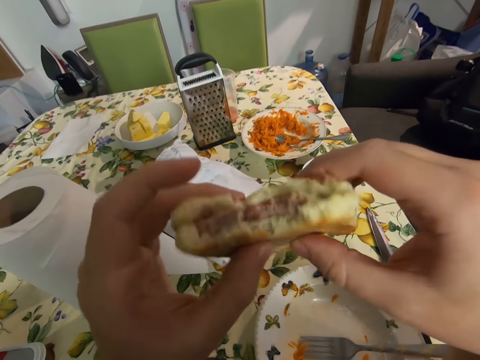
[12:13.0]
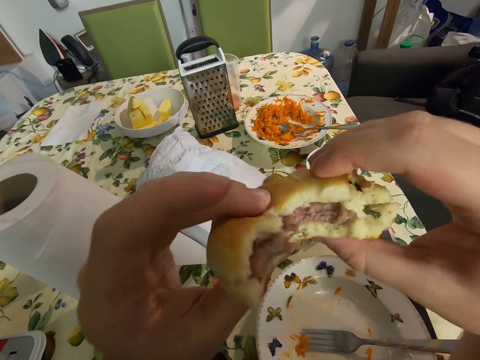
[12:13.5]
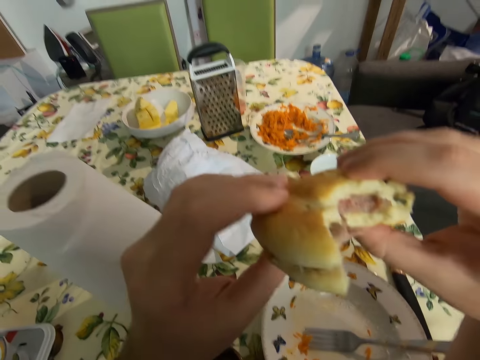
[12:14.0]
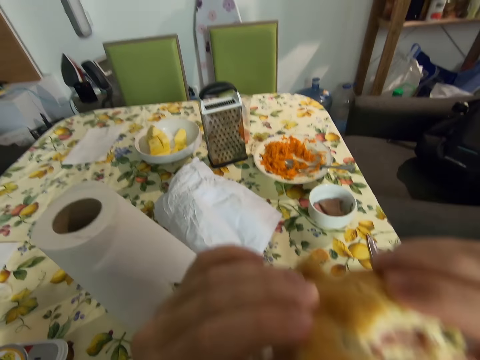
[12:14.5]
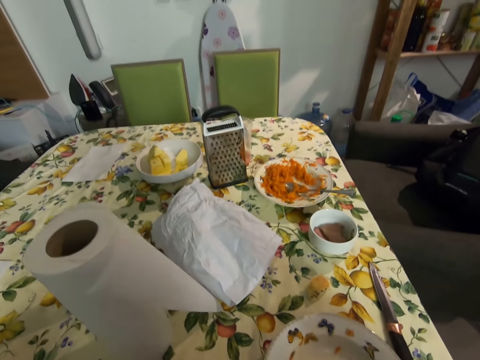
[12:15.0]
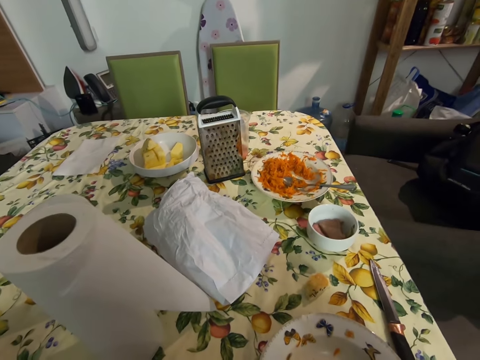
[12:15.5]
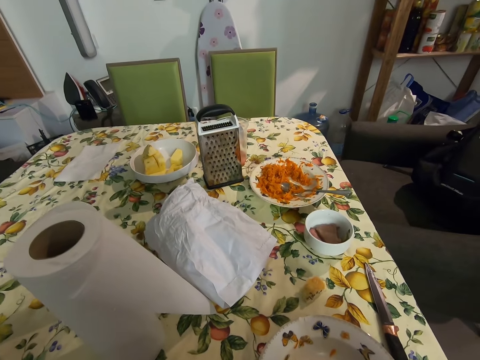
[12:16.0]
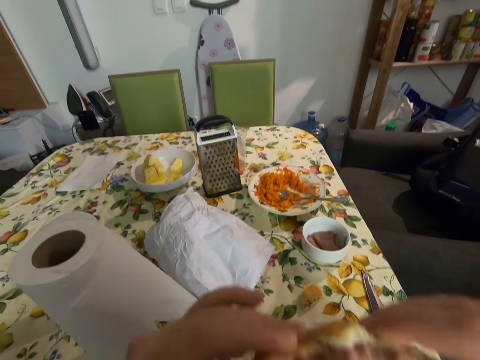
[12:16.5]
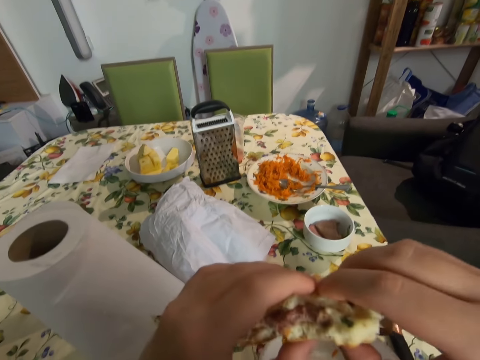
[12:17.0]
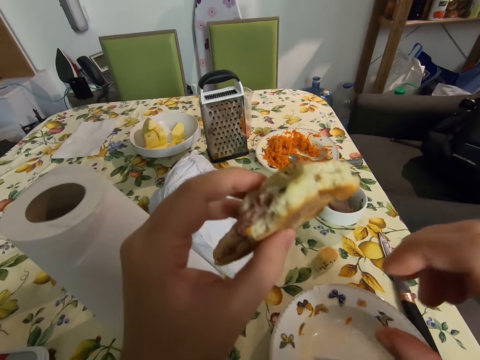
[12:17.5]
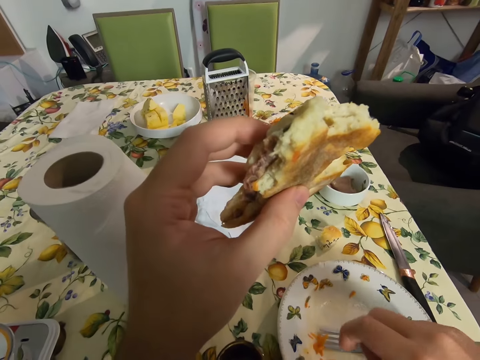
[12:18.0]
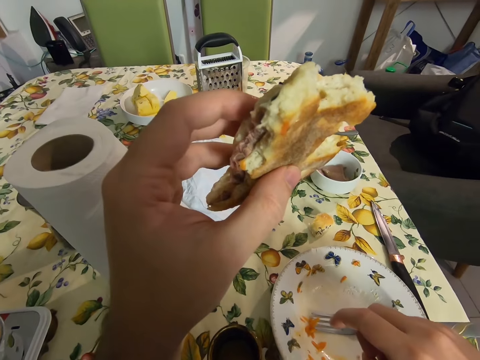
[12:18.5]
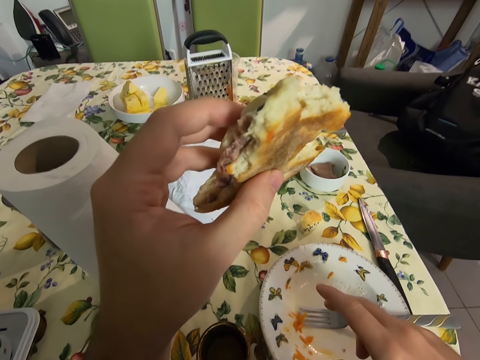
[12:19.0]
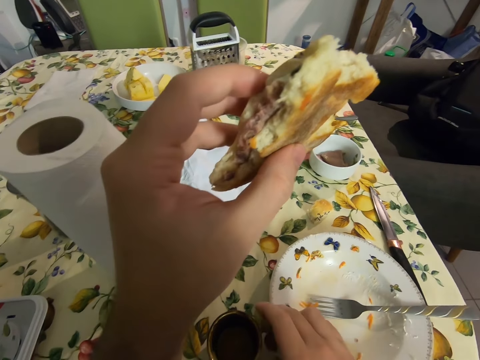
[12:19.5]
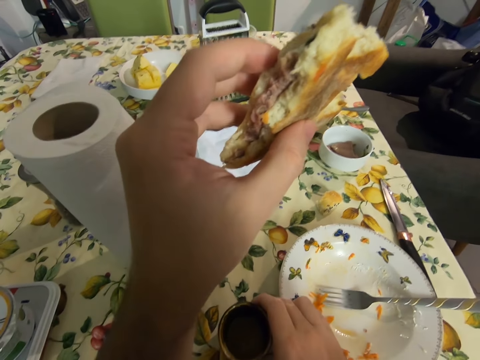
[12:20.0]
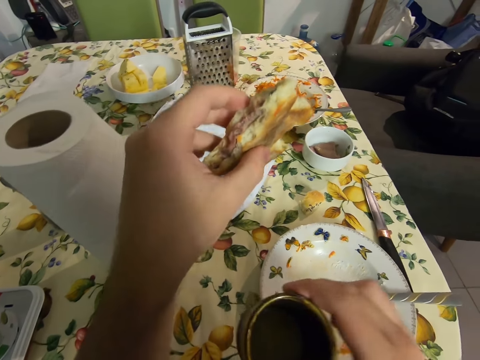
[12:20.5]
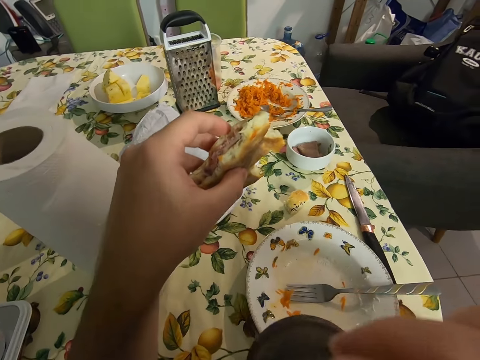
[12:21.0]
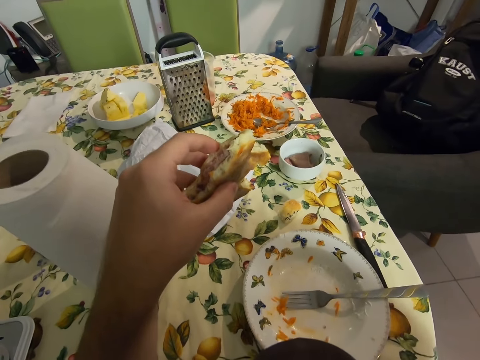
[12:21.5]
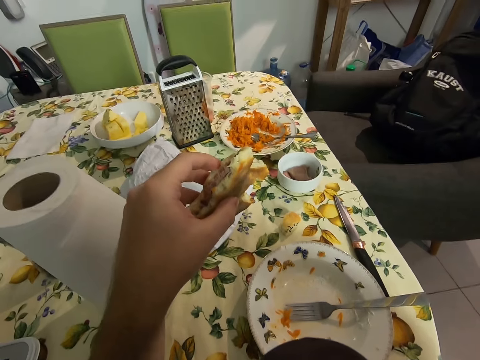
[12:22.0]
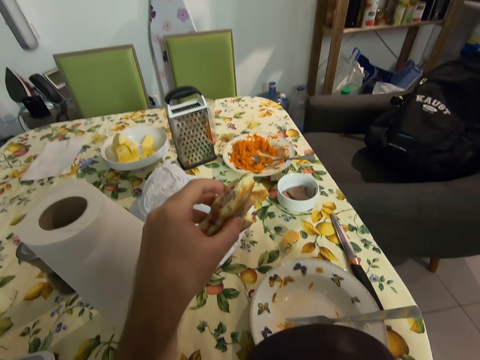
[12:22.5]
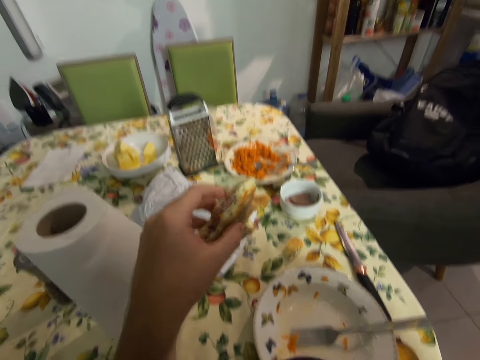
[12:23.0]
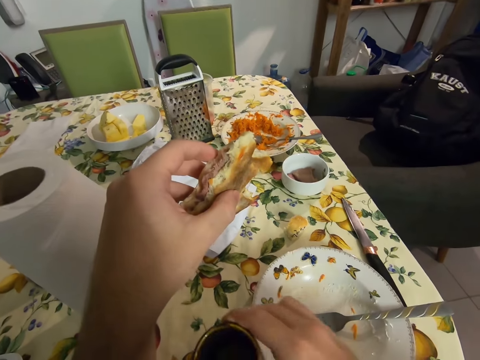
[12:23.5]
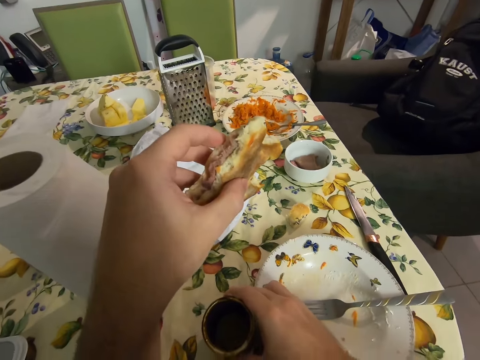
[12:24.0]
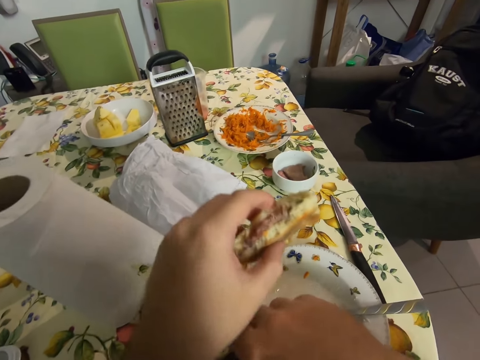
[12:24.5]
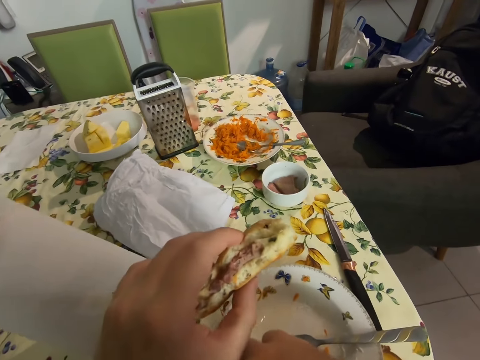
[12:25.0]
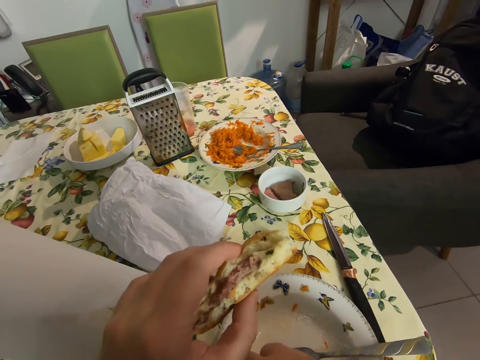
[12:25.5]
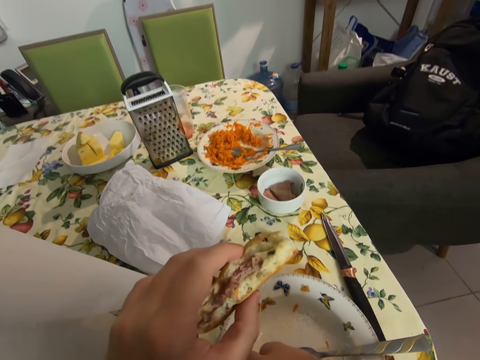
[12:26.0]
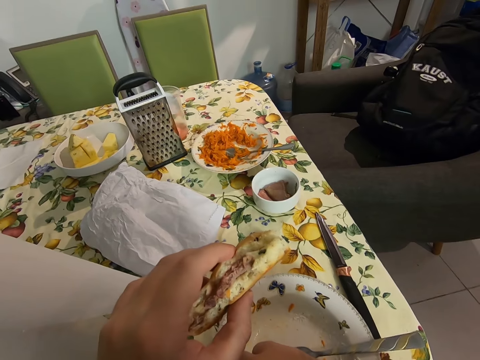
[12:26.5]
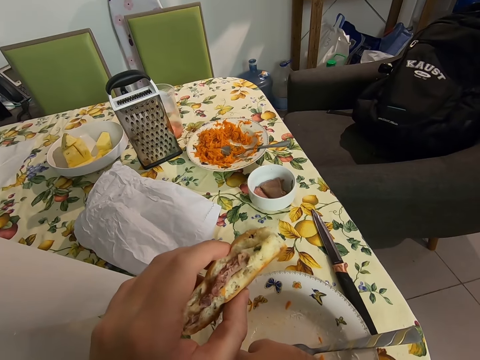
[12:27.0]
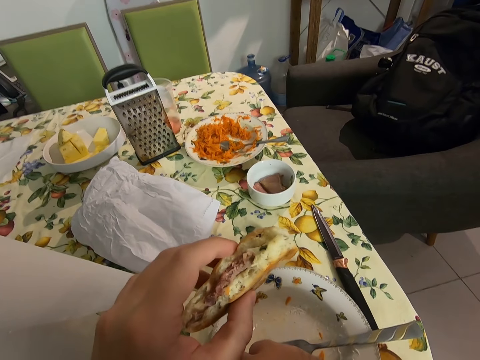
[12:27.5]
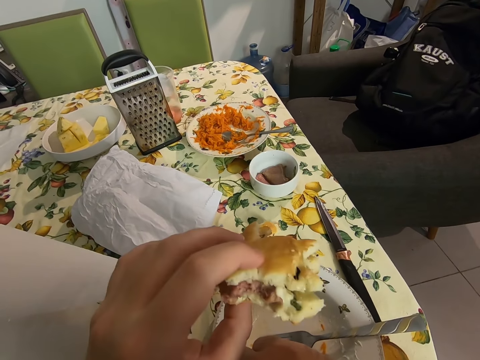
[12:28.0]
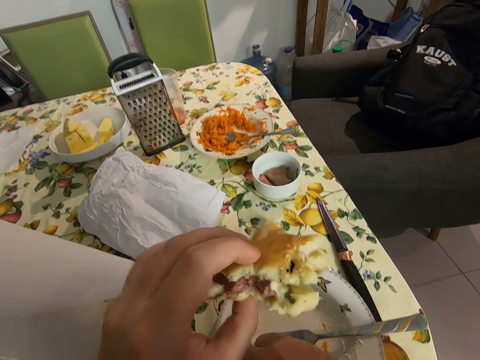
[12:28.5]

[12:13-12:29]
The camera wearer holds the cake with both hands. They bite the sandwich. They pick up the cup with their right hand. They drink tea. They put the cup of tea on the table with their right hand.

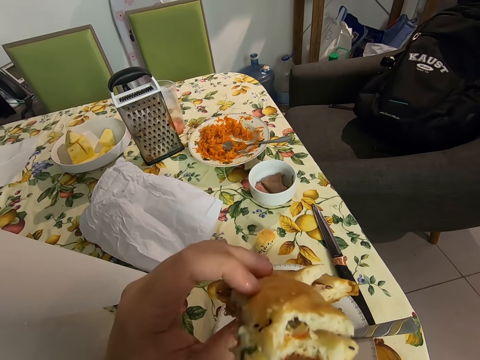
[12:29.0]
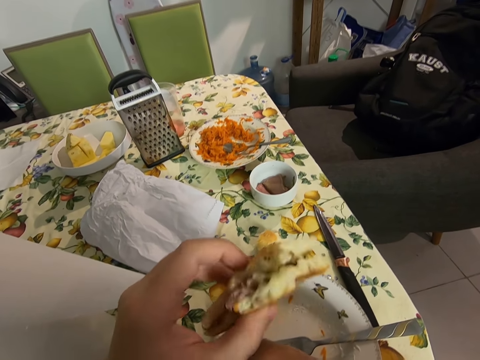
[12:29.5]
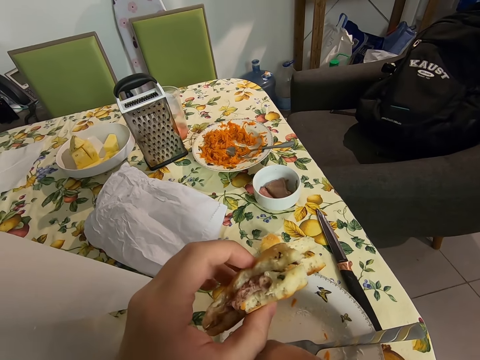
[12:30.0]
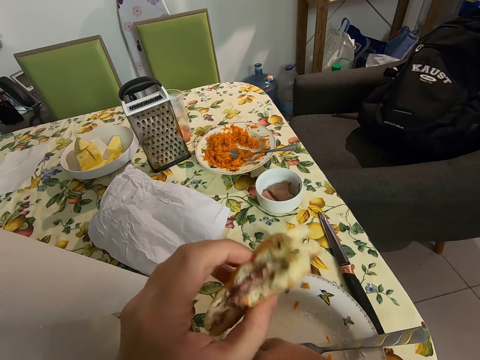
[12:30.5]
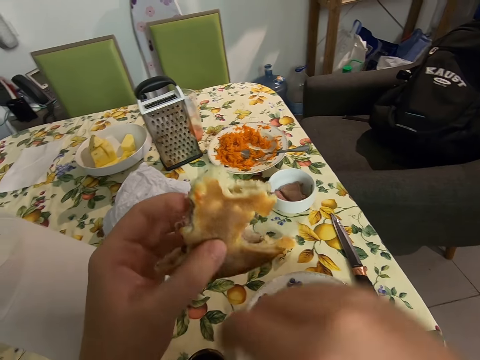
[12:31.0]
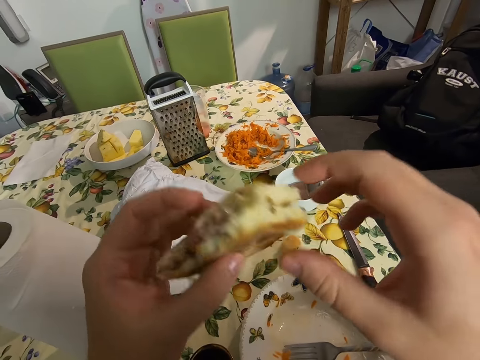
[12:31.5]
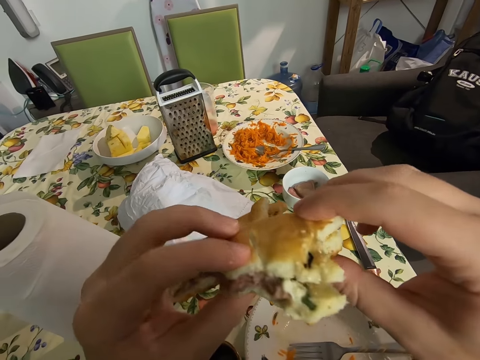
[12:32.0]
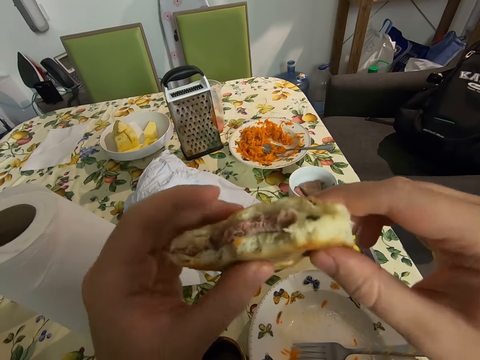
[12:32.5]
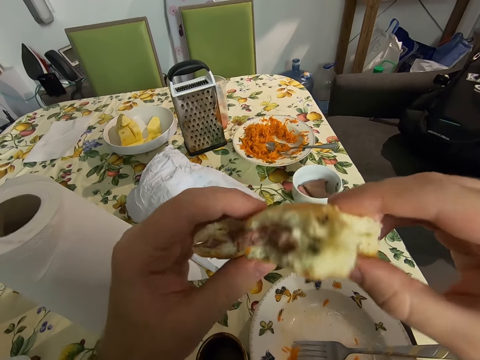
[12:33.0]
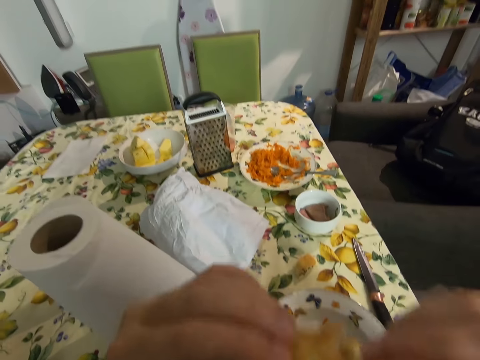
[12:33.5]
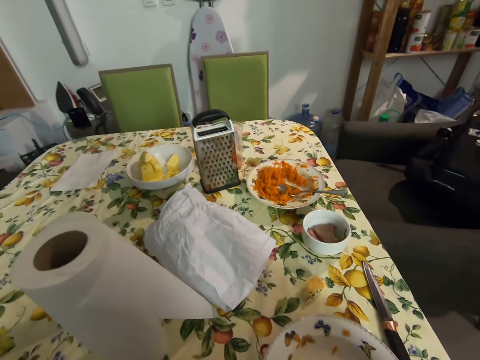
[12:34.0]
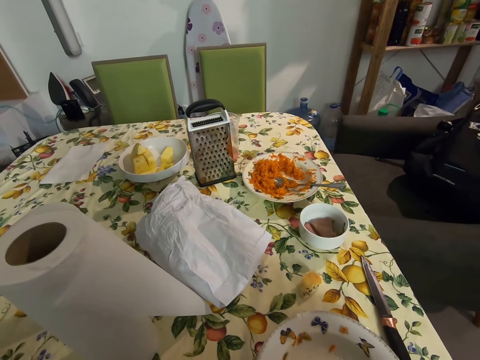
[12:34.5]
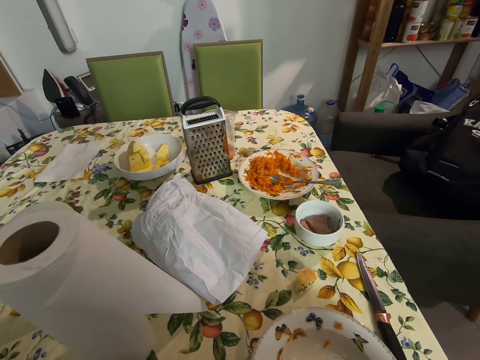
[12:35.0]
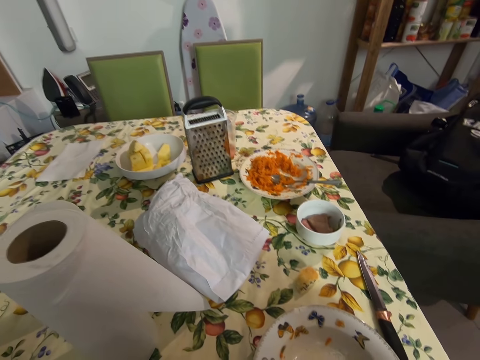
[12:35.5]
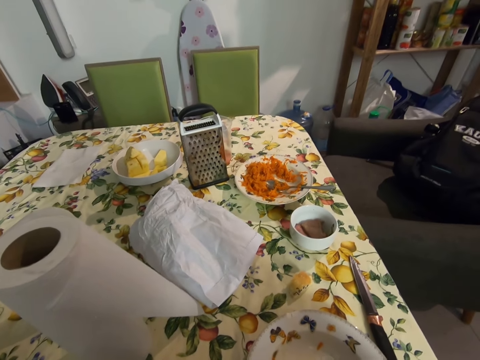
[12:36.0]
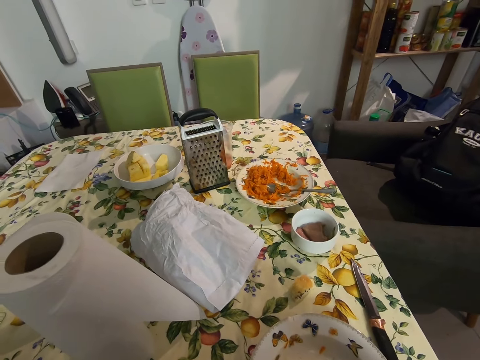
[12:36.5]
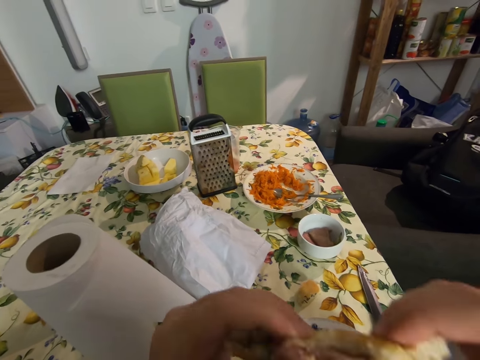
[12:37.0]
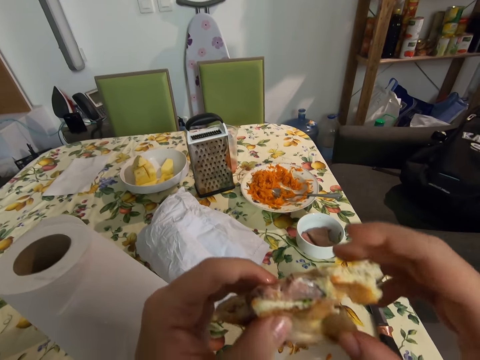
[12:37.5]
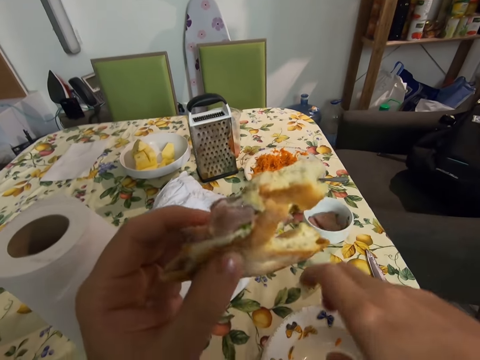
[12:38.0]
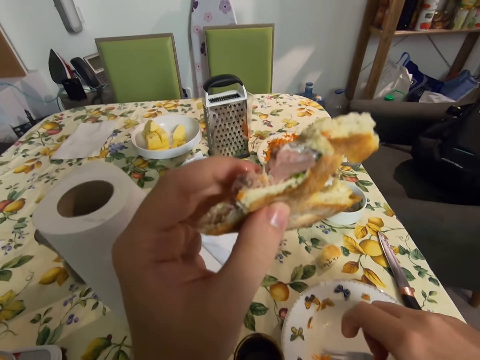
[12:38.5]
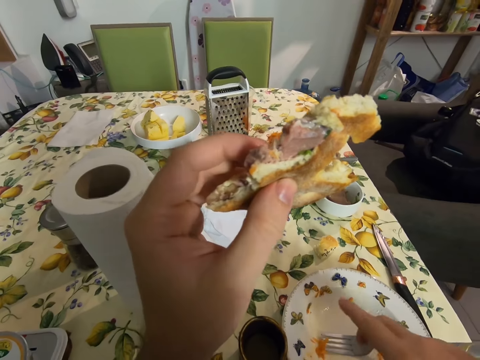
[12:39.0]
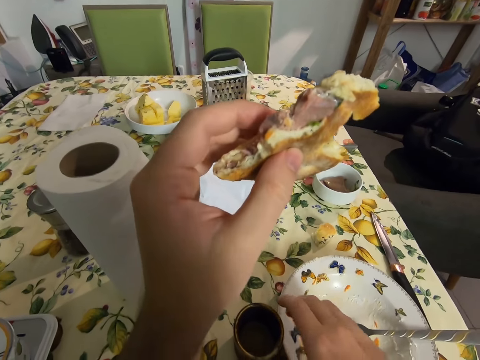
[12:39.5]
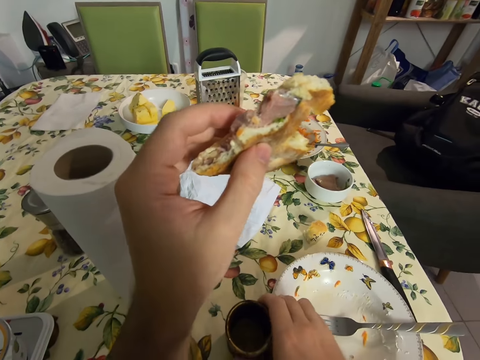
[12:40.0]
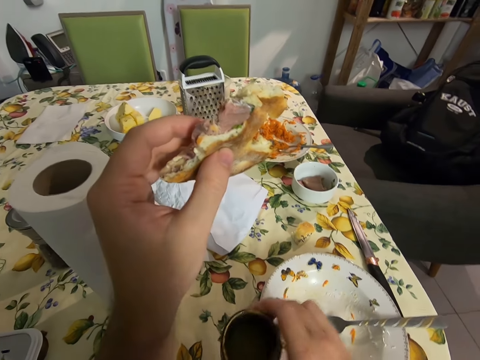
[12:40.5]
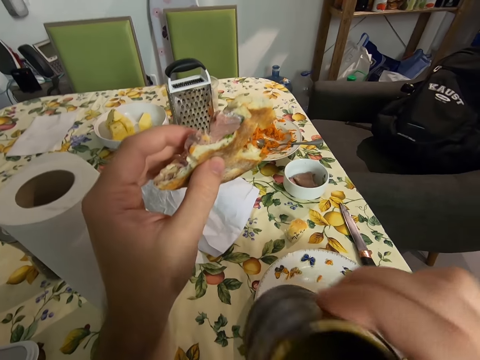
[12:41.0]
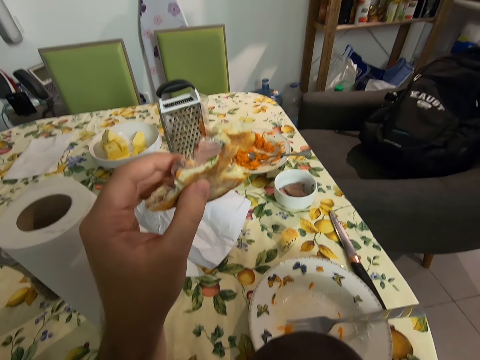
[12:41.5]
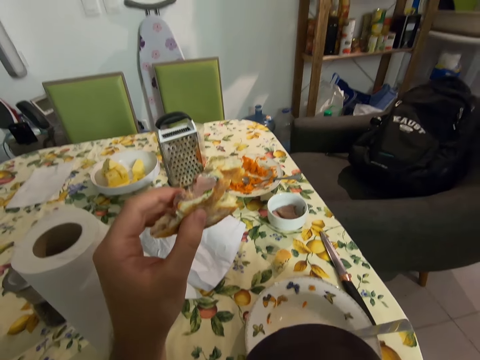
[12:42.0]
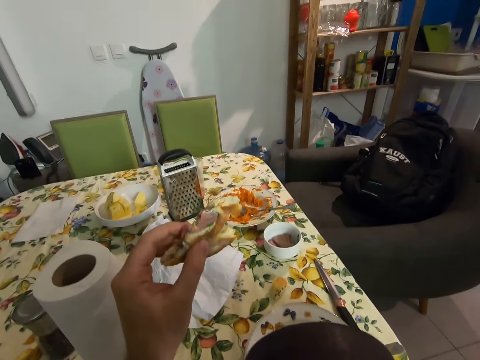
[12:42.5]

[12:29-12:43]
The camera wearer holds the cake with both hands. They bite the sandwich. They pick up the cup with their right hand. They drink tea.
